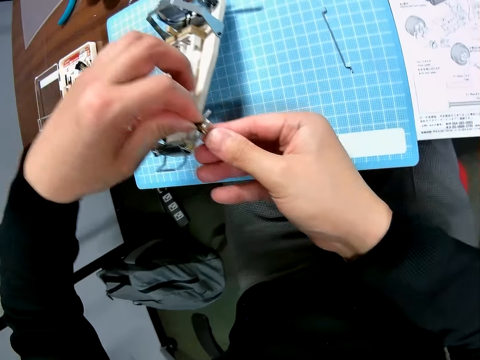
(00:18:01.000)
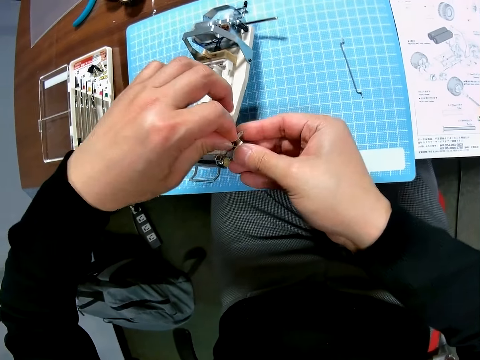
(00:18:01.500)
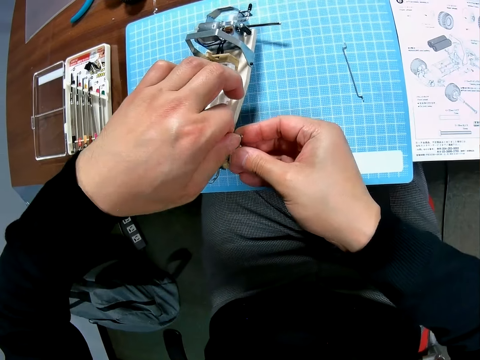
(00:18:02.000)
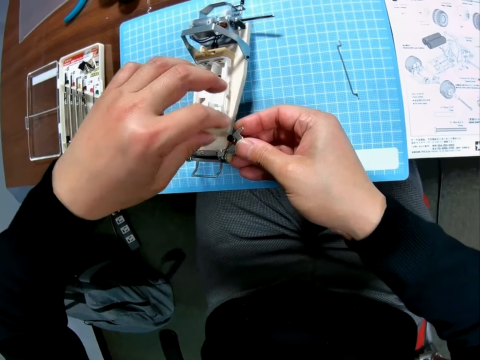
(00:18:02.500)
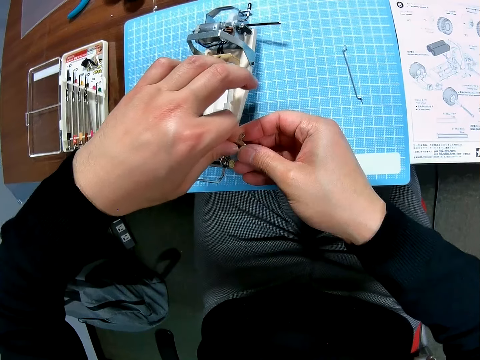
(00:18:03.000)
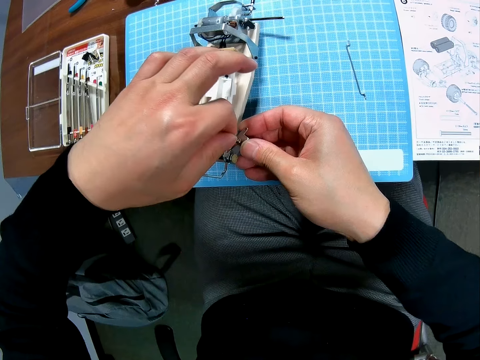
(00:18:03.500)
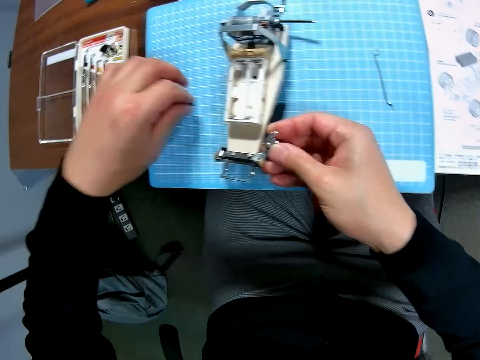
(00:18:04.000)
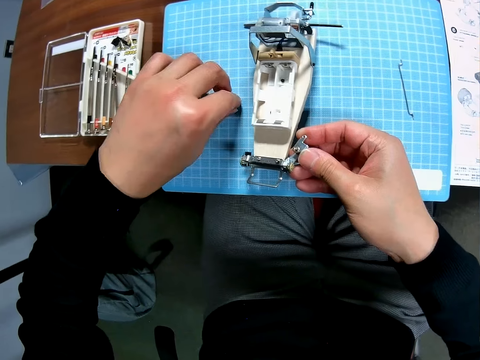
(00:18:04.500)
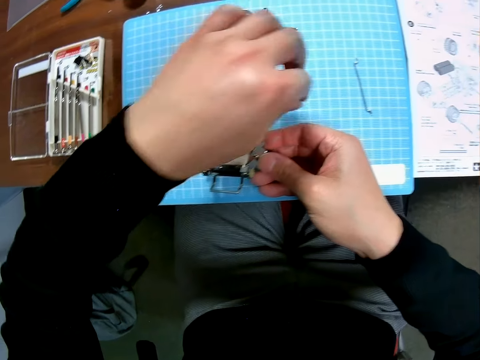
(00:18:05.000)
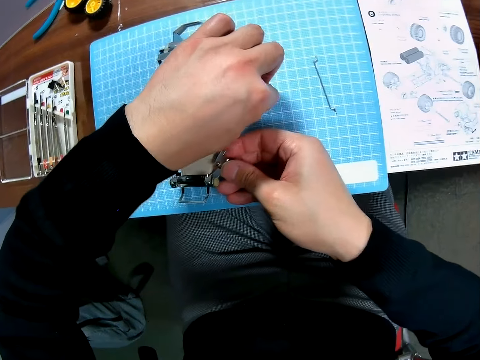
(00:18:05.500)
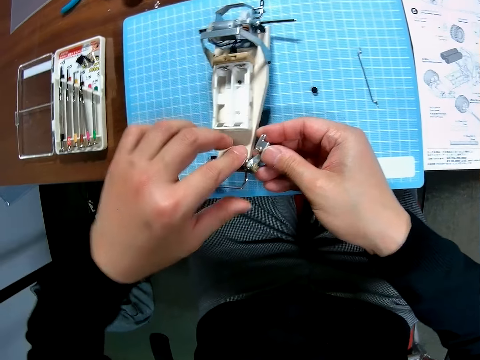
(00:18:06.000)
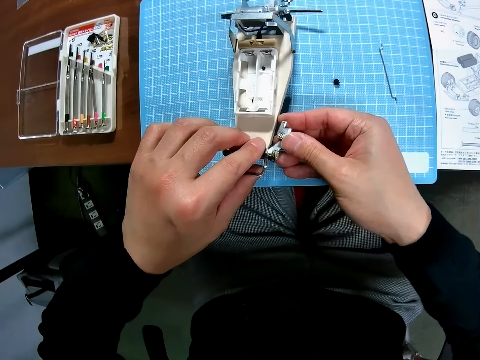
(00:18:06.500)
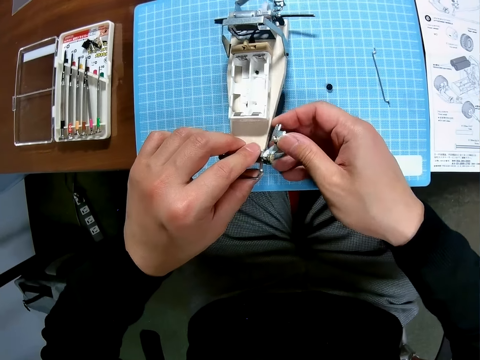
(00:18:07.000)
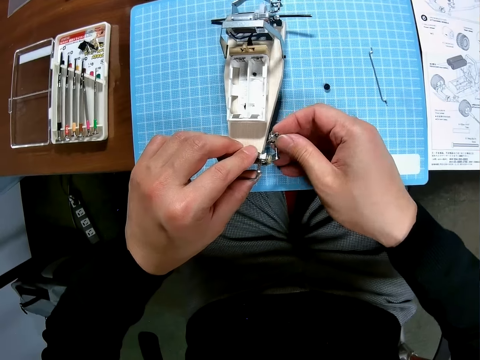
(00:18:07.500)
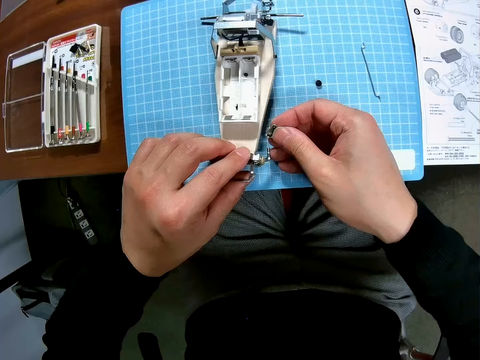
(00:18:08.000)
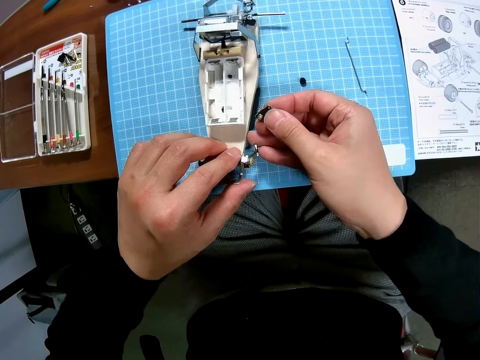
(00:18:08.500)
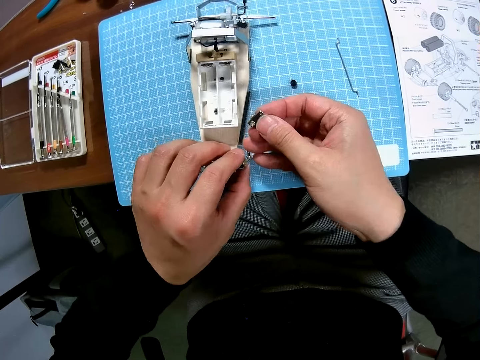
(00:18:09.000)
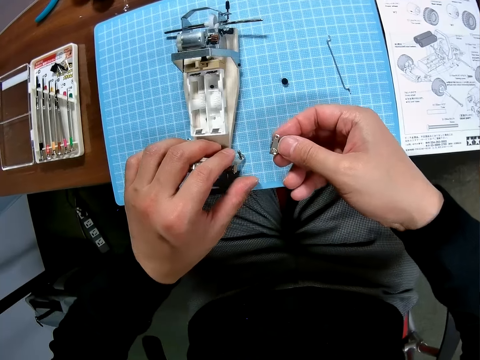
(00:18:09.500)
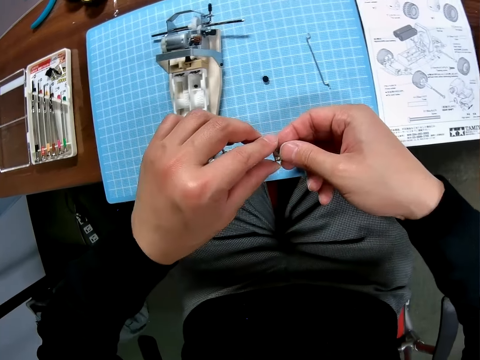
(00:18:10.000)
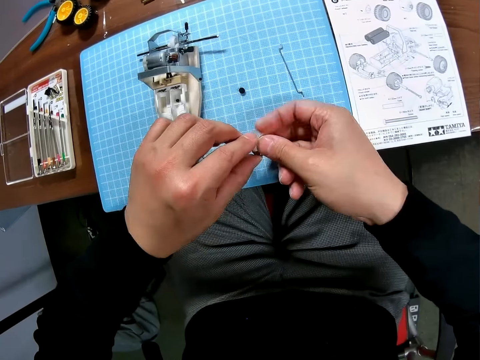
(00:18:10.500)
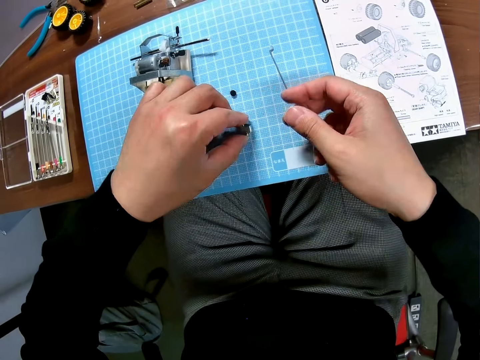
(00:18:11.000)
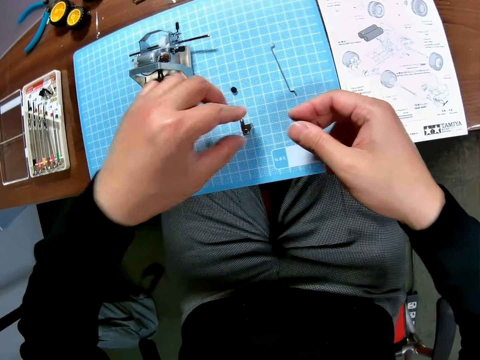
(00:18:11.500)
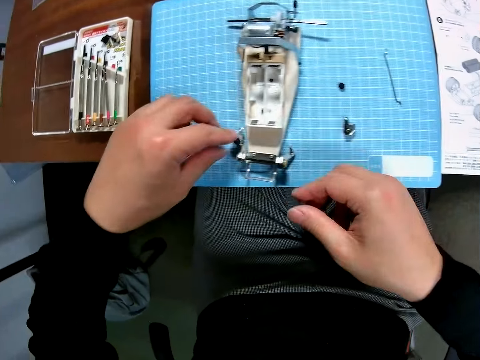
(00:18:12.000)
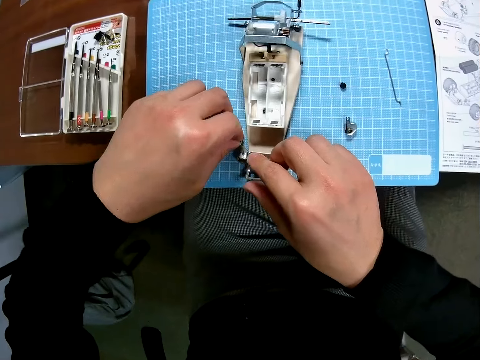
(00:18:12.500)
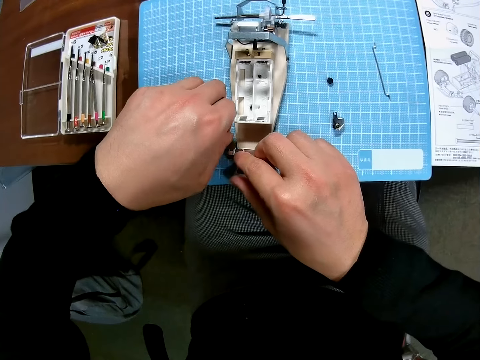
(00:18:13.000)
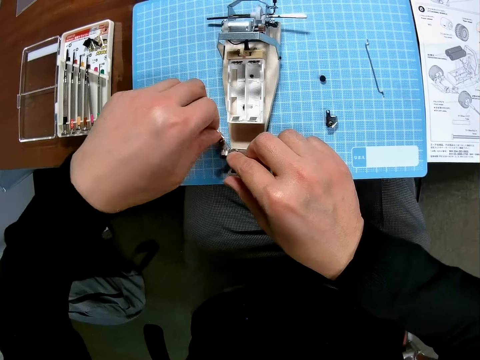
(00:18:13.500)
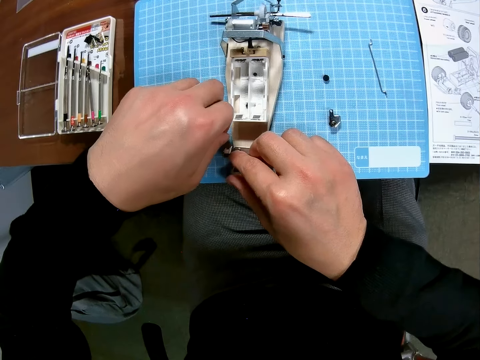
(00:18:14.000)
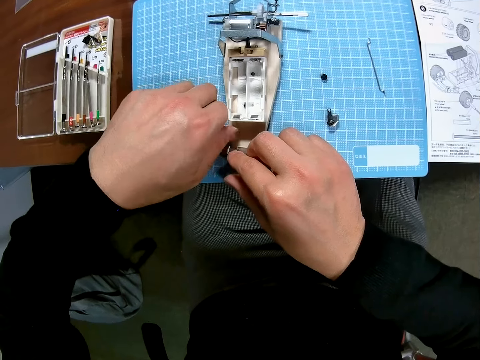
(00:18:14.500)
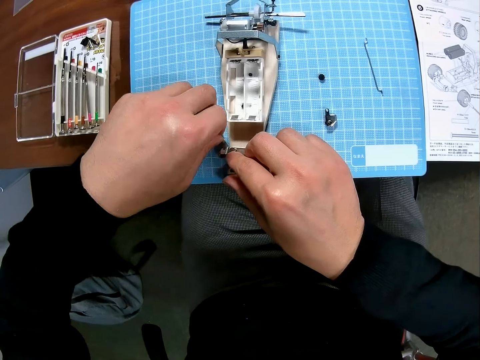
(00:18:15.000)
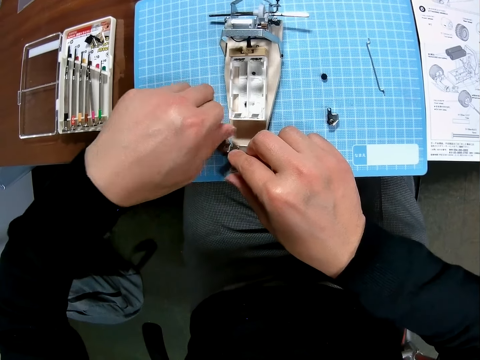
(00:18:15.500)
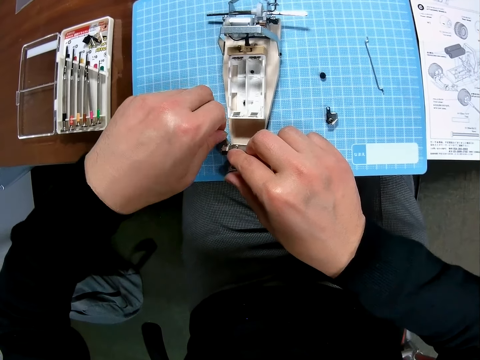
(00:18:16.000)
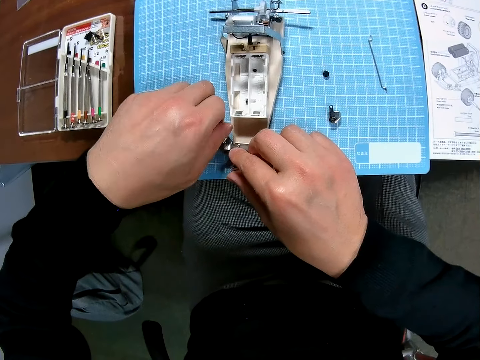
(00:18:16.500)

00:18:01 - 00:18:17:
The camera wearer removes a screw from the car model. He puts the screw on the cutting mat. He removes something from the car model. He drops a car part on the table. He loosens a screw on the car model with his hand. He unscrews the screw from the car.

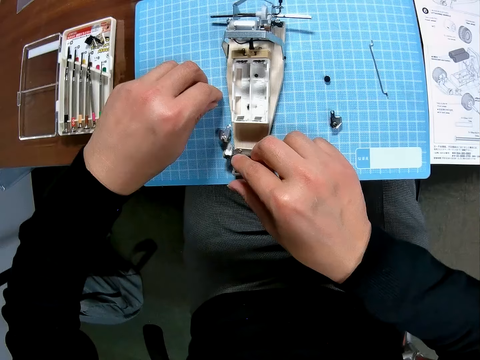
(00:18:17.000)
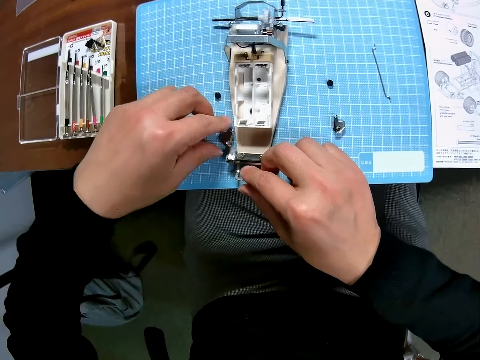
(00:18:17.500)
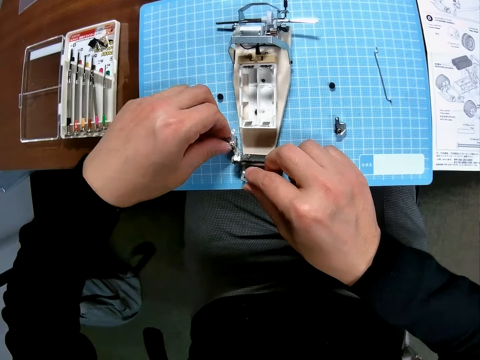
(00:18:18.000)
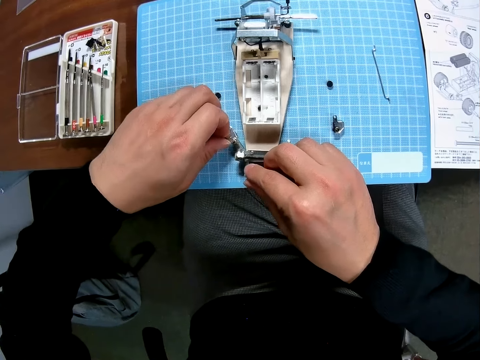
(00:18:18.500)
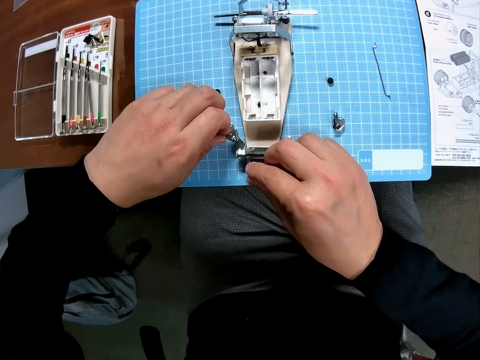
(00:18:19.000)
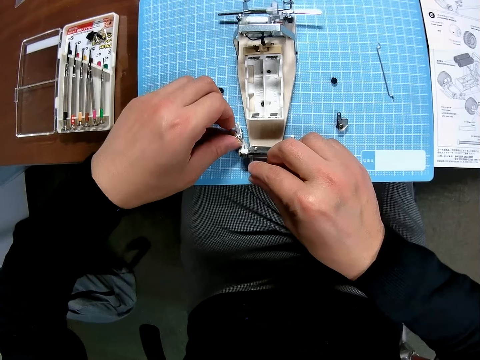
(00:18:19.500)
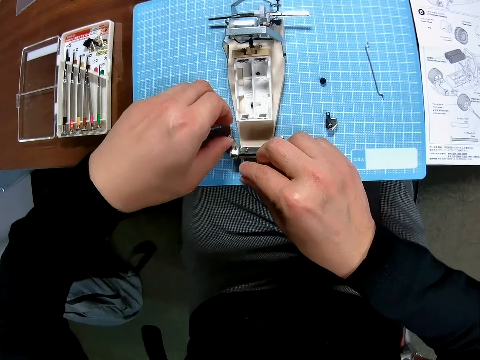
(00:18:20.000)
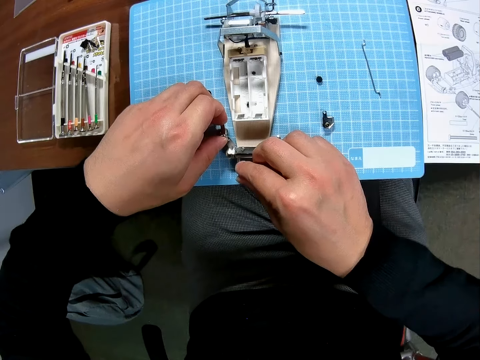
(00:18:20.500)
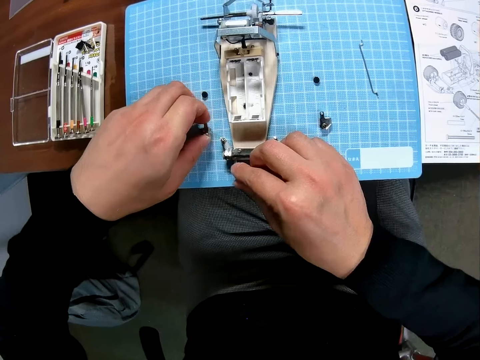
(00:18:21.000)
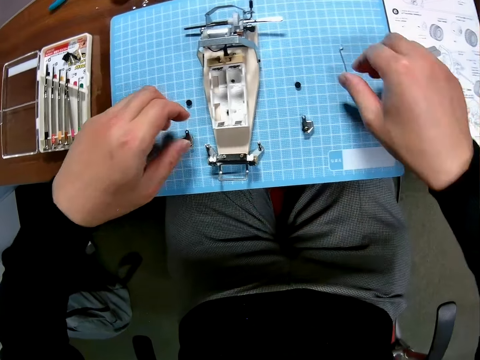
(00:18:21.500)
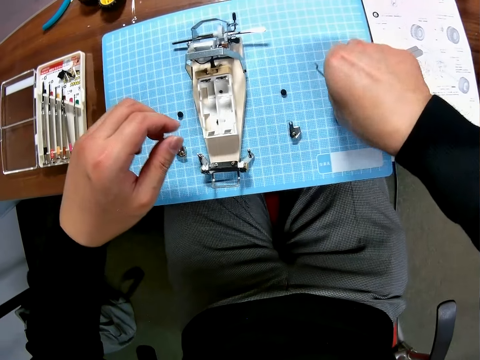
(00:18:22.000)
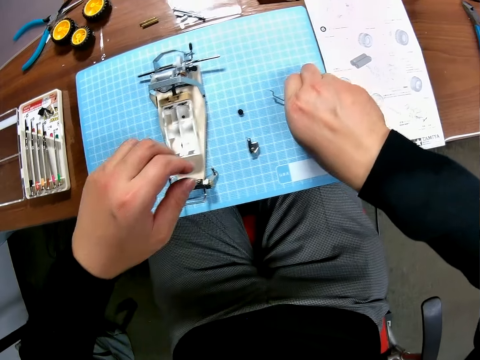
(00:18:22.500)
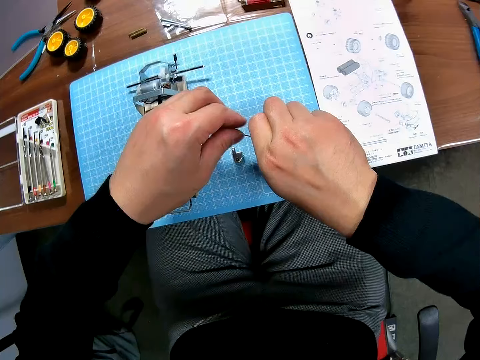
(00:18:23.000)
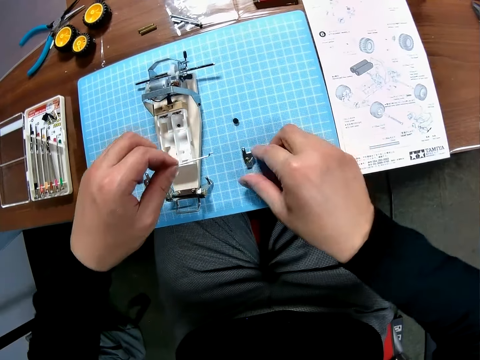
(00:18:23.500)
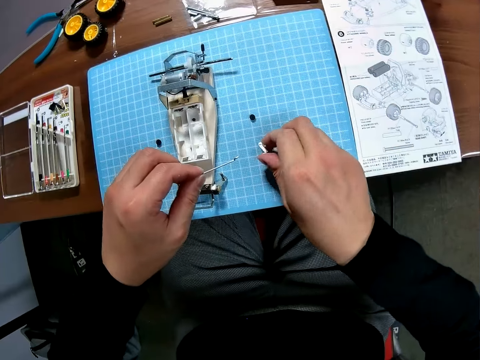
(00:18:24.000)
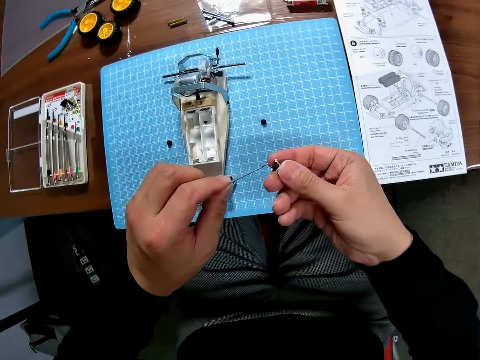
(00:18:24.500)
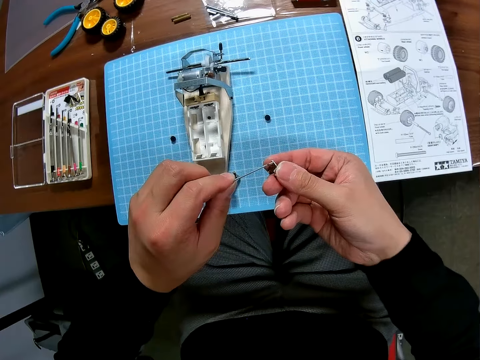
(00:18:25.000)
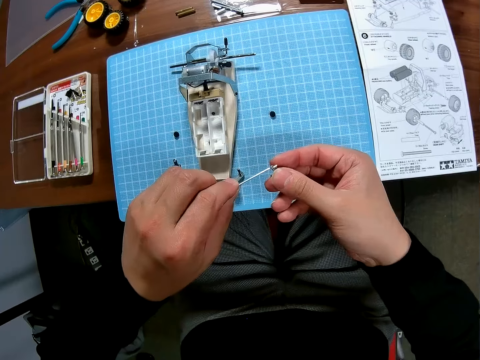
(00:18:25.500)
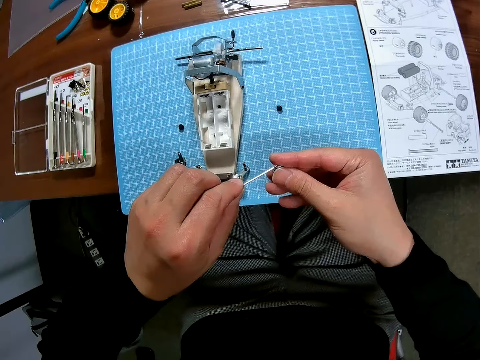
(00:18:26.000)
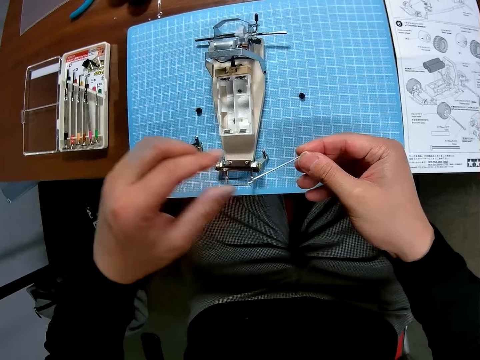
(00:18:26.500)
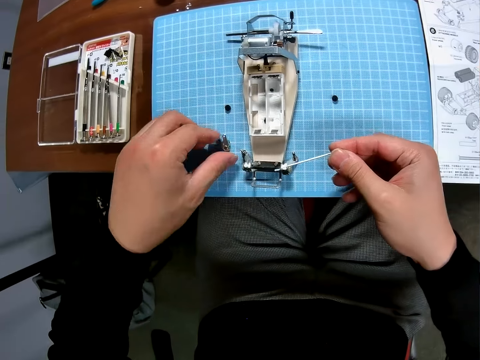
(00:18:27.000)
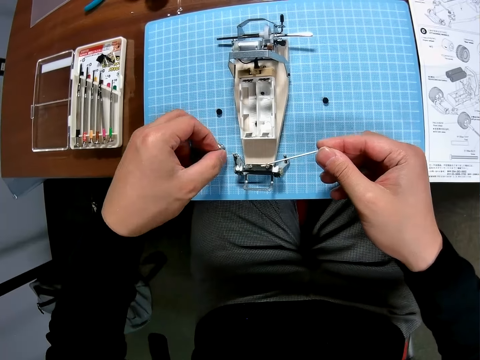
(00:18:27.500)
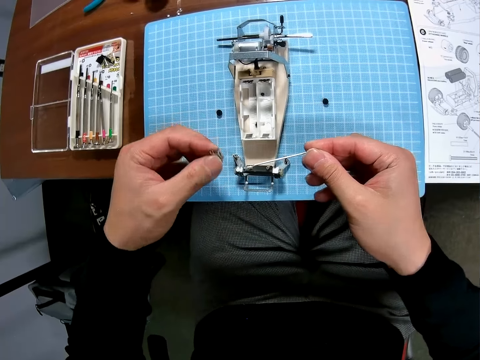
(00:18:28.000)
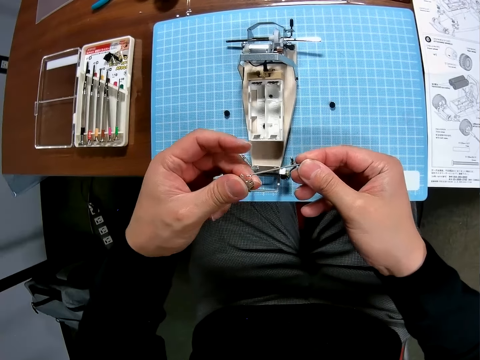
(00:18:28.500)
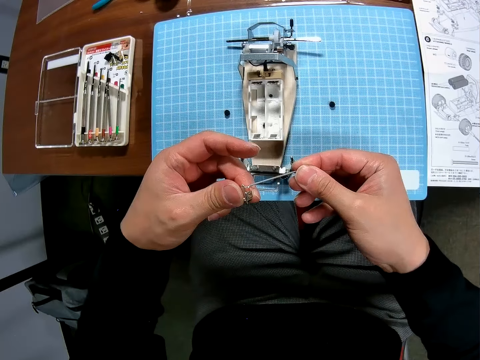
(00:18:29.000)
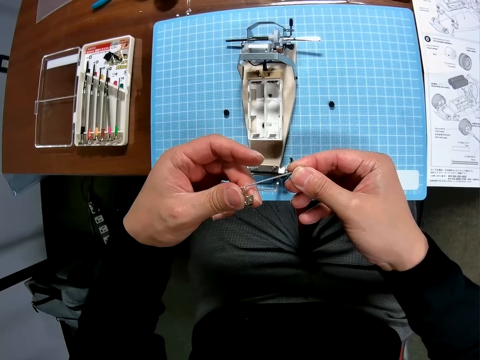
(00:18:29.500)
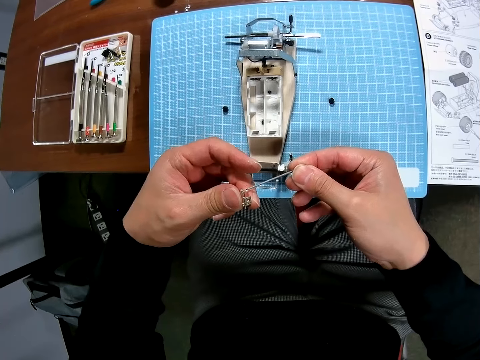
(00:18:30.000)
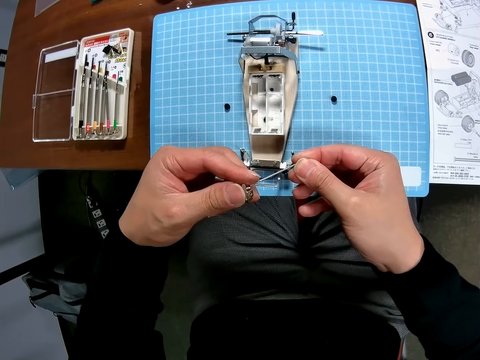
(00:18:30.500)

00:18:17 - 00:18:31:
The camera wearer places the nut on the table. They touch something. They take the wire placed on the table. They fix something on the wire. They attach it to other parts of the car.
